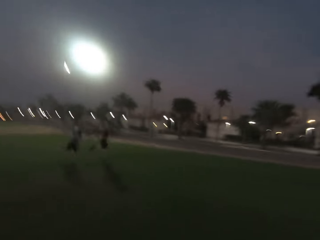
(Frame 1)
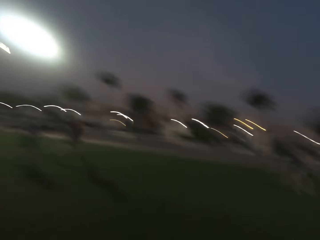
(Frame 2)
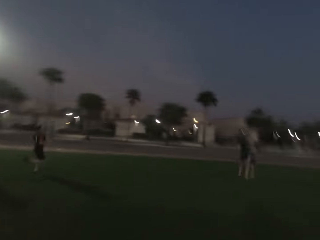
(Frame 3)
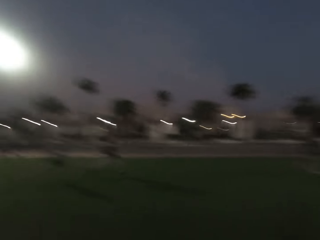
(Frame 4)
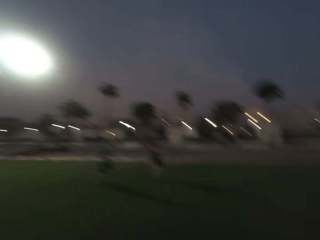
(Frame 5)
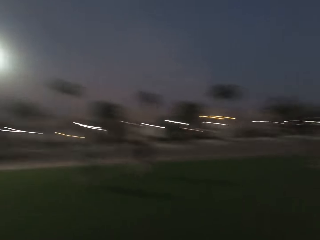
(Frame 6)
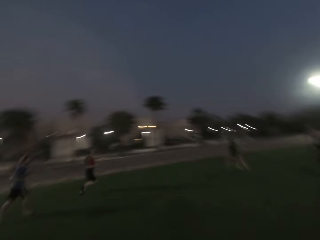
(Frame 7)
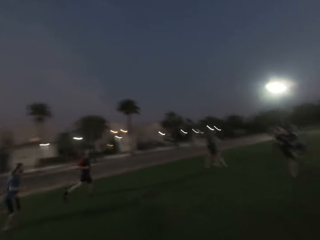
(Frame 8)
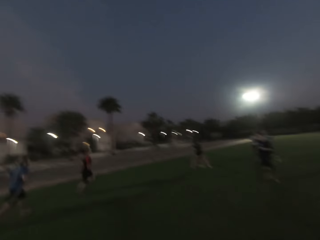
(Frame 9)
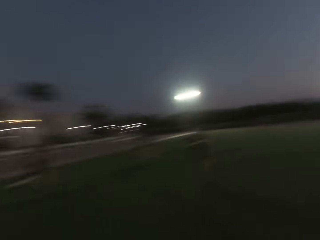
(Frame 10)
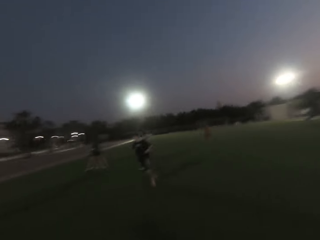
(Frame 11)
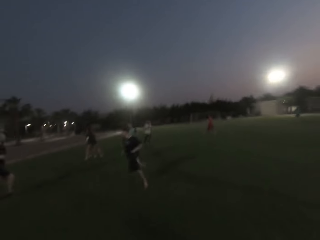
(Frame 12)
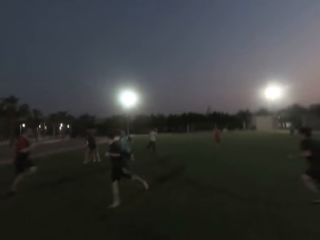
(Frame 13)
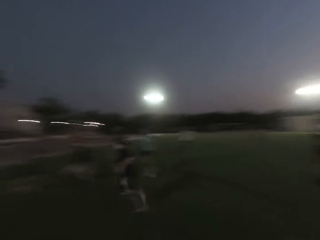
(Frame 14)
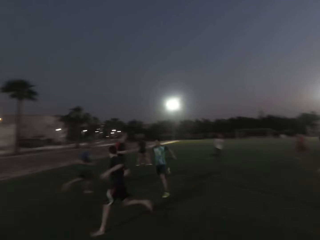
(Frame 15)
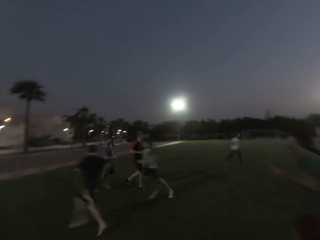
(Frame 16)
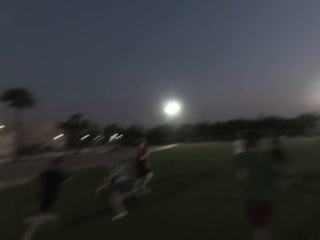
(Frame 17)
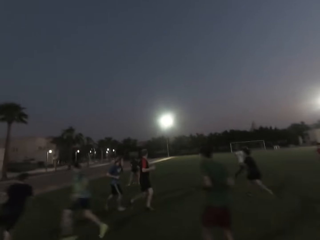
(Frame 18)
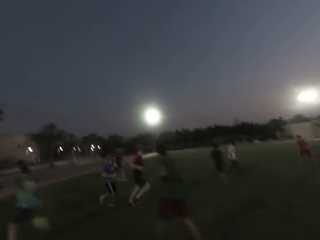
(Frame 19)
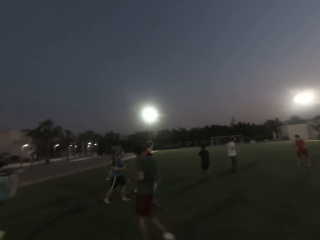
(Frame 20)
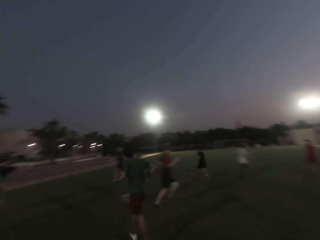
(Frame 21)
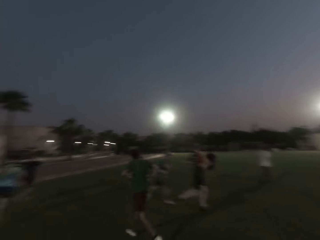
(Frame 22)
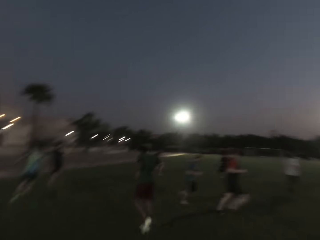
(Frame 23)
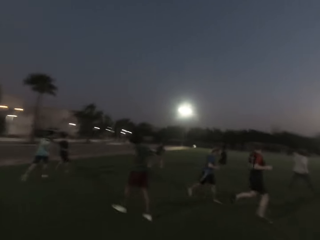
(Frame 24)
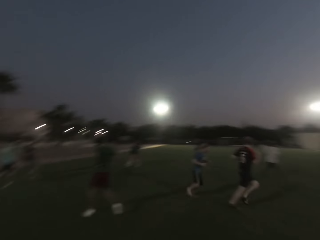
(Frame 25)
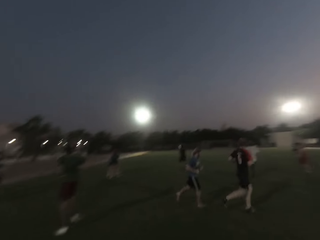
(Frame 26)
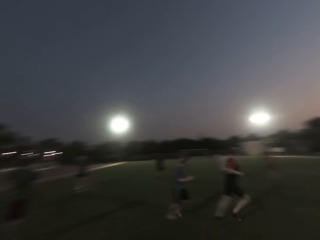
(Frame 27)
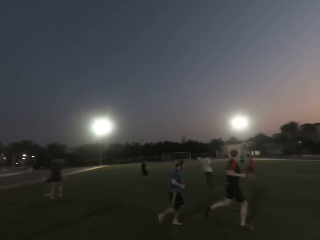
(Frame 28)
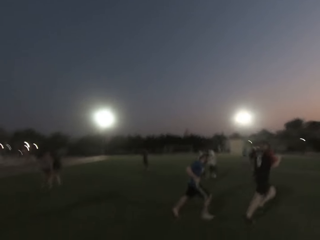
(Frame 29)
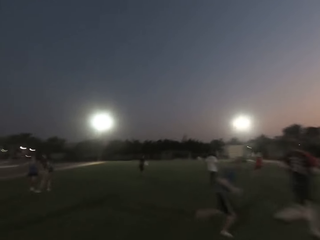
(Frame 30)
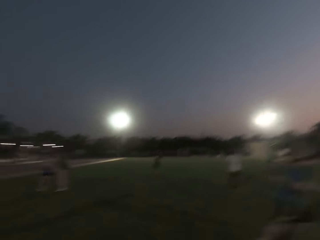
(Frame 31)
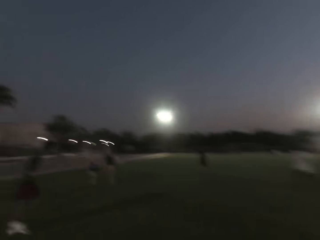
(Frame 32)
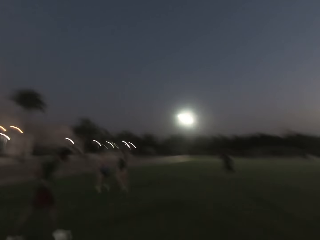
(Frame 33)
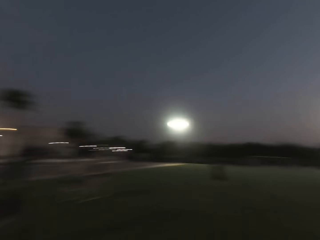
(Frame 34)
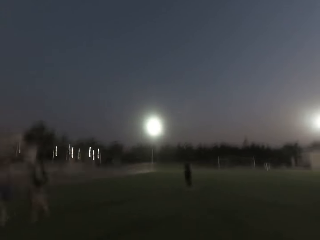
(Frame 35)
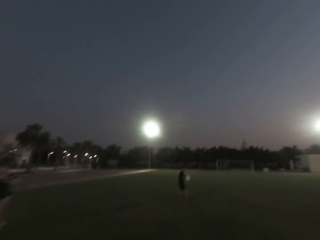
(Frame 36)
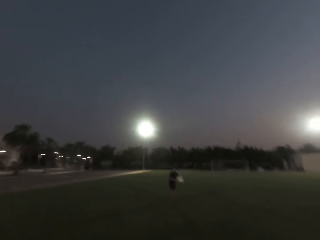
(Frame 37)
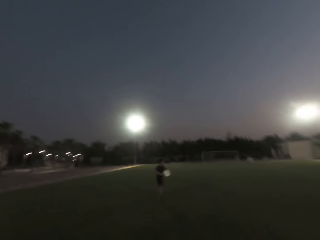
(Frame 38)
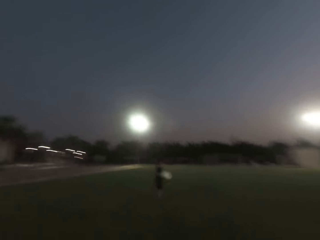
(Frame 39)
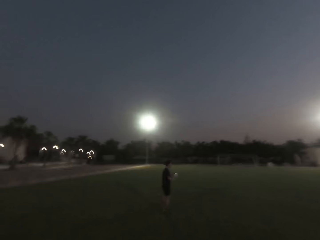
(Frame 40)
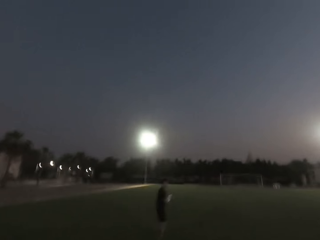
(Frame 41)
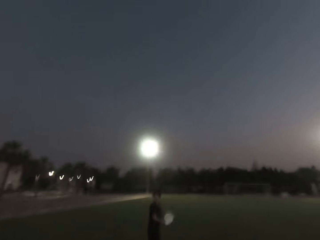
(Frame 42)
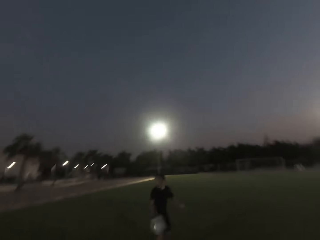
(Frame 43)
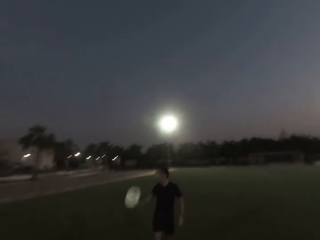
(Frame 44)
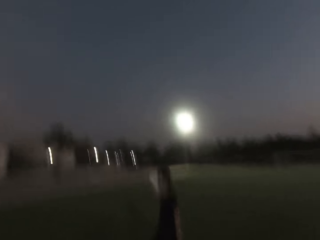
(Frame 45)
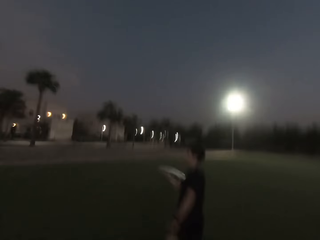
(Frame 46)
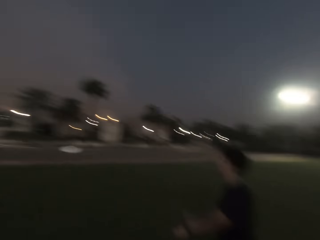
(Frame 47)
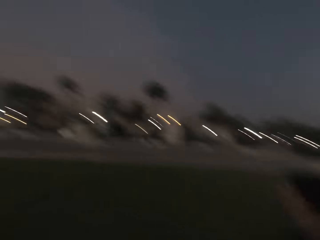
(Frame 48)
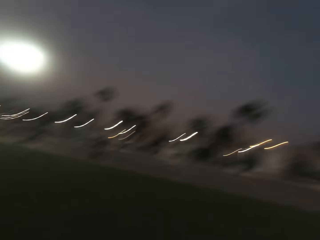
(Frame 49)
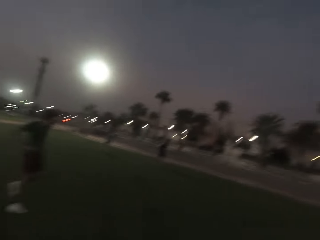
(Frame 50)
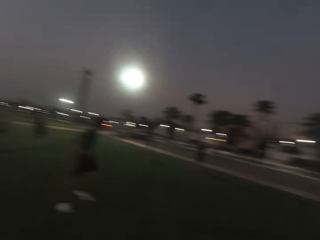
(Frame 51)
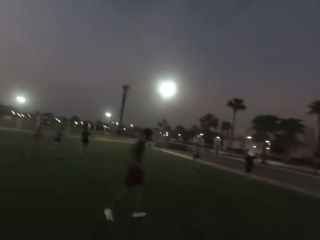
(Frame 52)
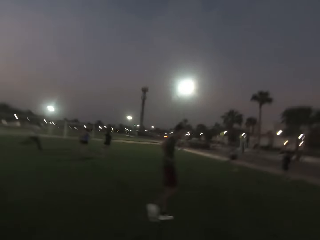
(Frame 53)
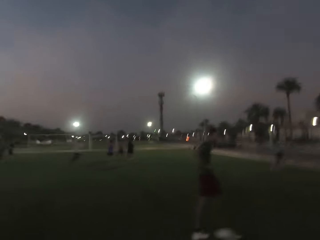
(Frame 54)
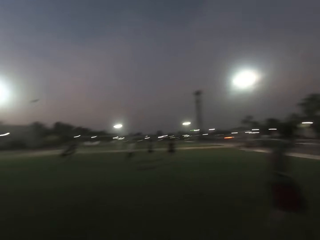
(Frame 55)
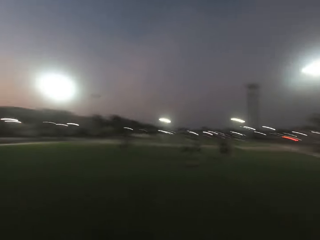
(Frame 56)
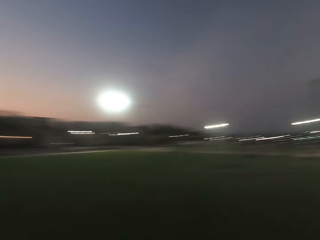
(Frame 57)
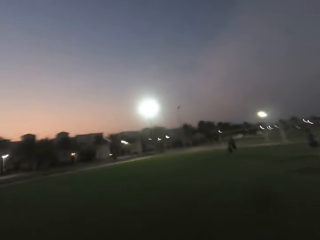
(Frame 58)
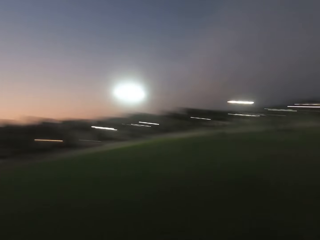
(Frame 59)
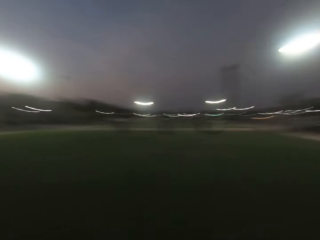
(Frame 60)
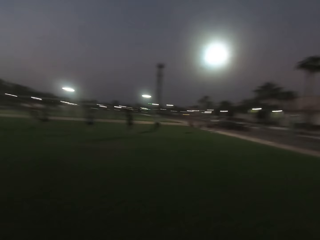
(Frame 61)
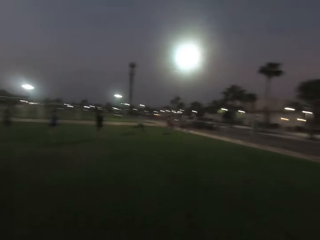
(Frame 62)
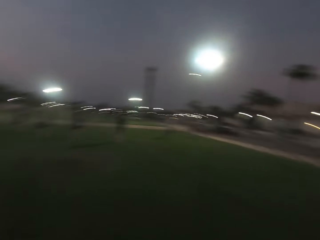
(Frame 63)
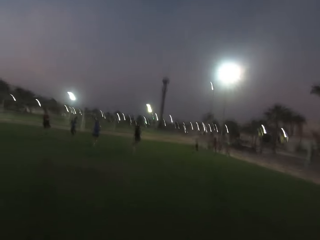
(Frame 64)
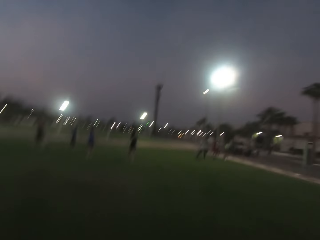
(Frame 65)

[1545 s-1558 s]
The camera wearer looks forward. They run forward and turn back.

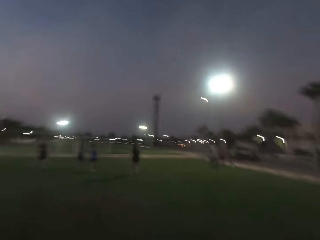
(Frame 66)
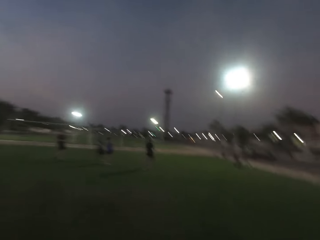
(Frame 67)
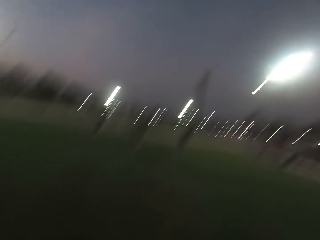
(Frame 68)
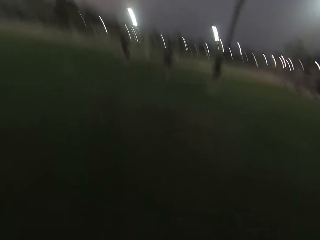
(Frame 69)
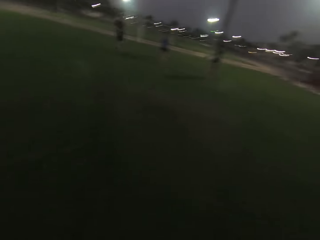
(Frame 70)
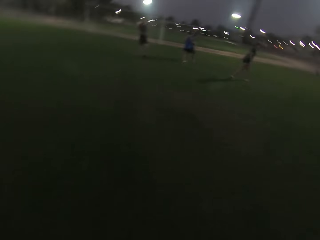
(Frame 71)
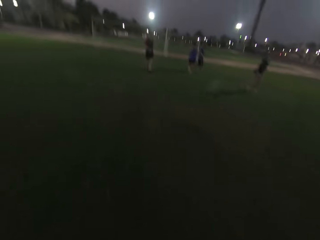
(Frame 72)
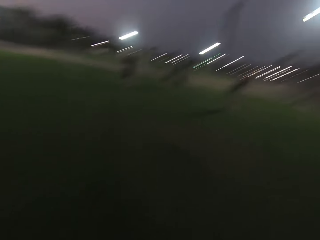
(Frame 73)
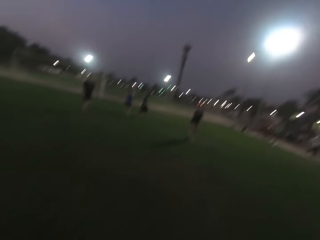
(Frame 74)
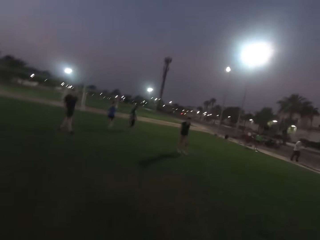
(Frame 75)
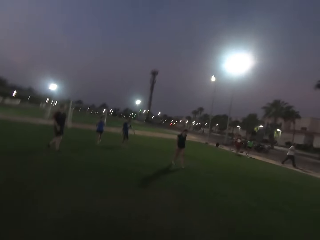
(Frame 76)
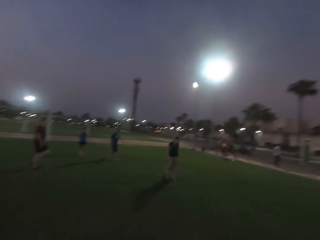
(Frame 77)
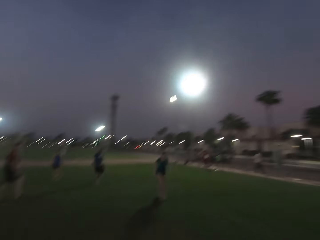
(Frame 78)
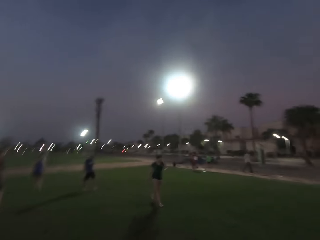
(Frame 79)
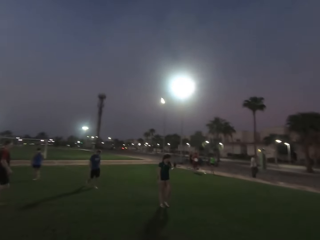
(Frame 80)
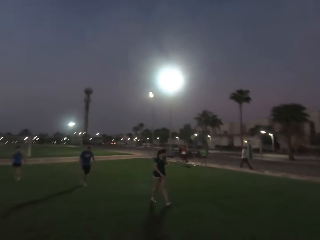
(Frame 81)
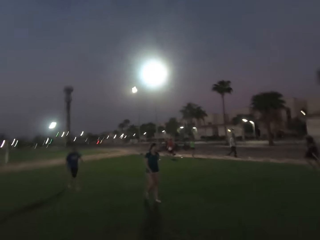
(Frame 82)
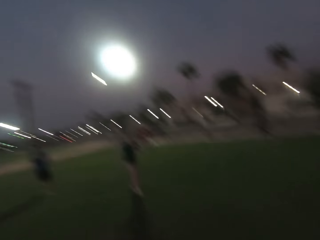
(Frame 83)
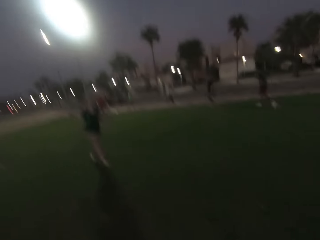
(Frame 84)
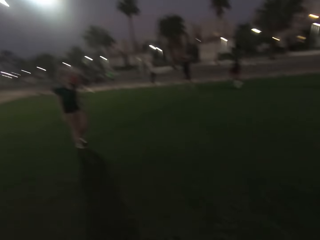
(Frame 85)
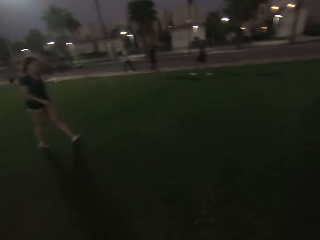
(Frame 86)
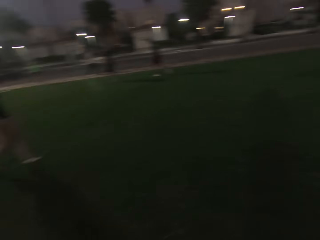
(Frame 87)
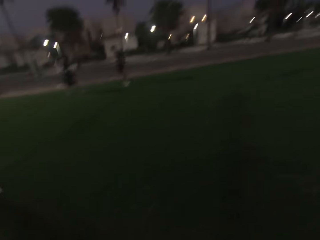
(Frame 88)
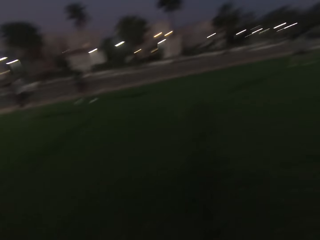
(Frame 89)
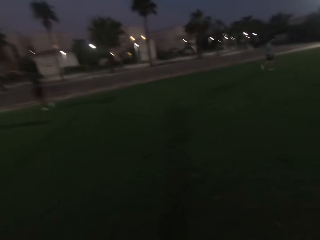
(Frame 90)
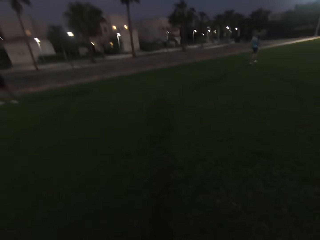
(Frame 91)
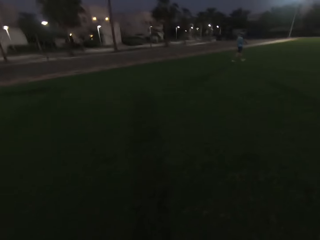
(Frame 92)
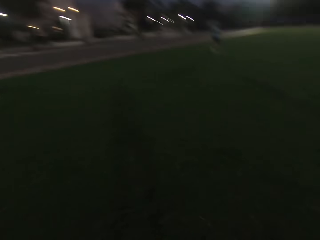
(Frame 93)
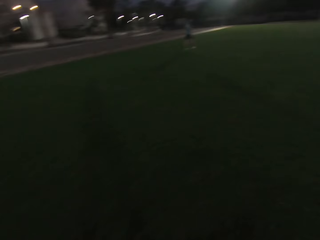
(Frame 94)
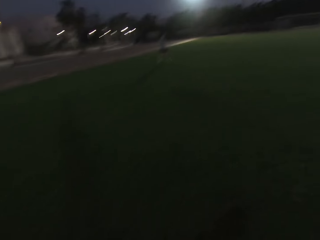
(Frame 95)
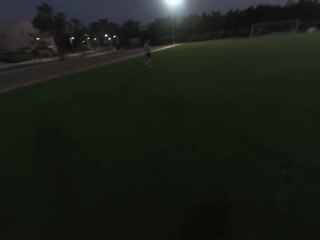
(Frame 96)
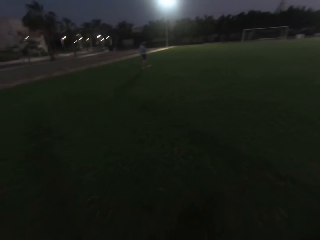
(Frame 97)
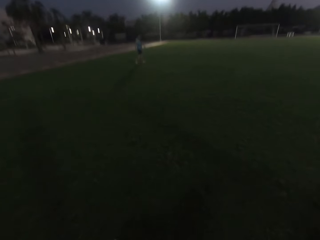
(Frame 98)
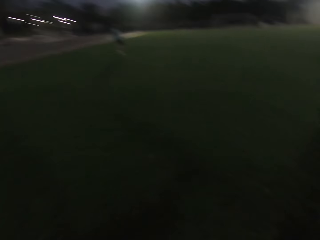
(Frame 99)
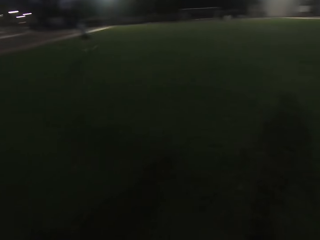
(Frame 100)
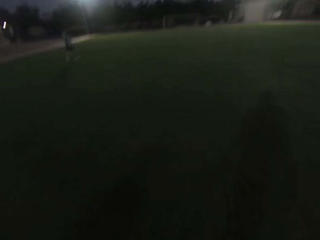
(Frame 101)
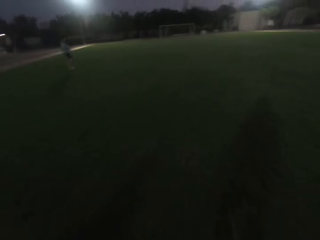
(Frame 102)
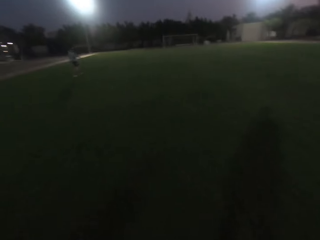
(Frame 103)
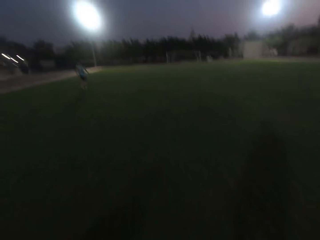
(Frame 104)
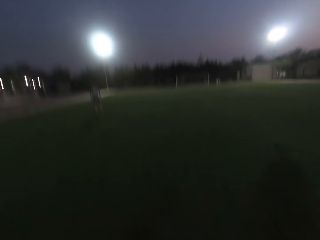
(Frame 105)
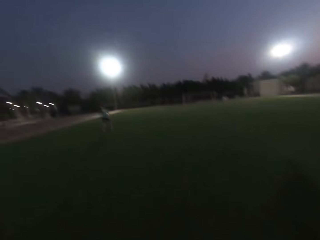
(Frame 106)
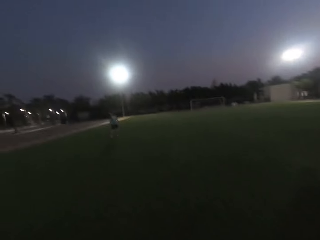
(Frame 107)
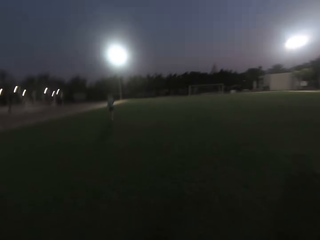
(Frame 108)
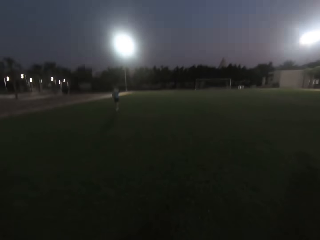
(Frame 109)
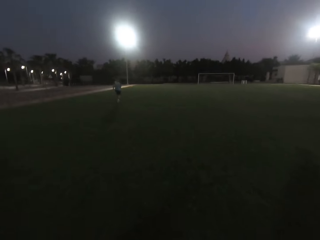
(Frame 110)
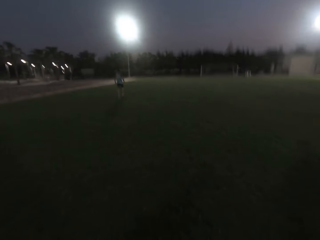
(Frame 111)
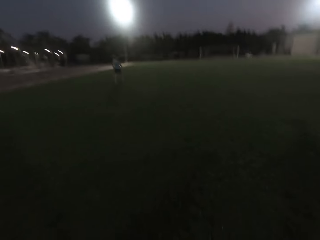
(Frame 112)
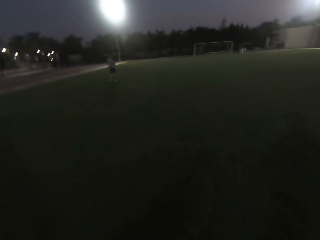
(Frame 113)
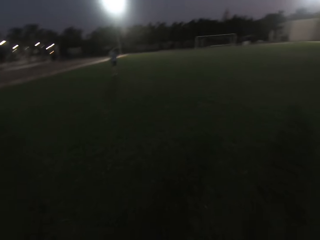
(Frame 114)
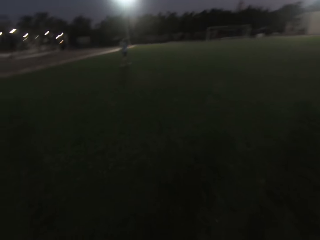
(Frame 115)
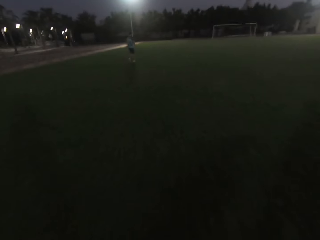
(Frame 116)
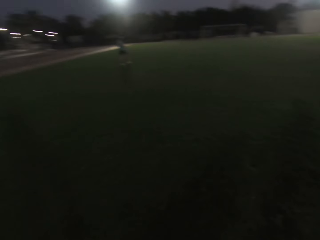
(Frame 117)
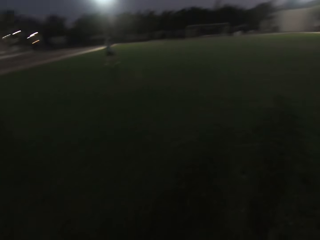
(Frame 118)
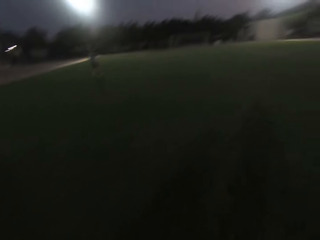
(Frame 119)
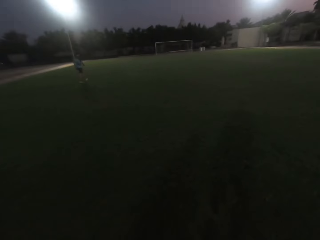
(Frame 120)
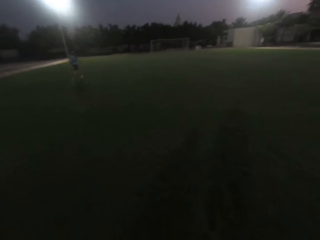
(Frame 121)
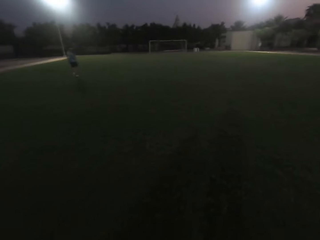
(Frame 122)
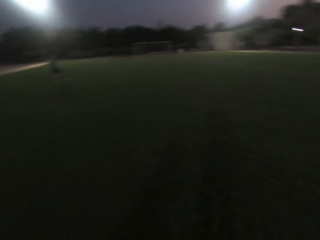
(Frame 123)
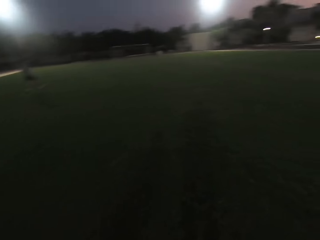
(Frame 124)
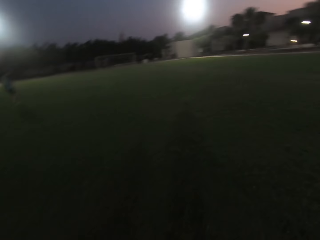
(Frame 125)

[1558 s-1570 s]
The camera wearer walks forward. They turn back. They walk forward.
